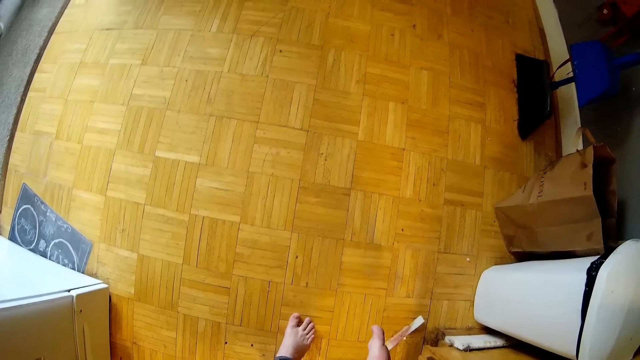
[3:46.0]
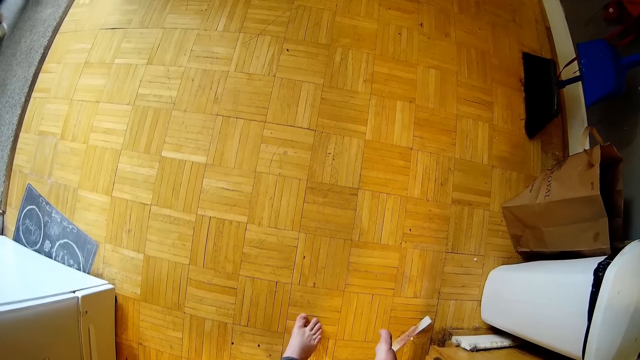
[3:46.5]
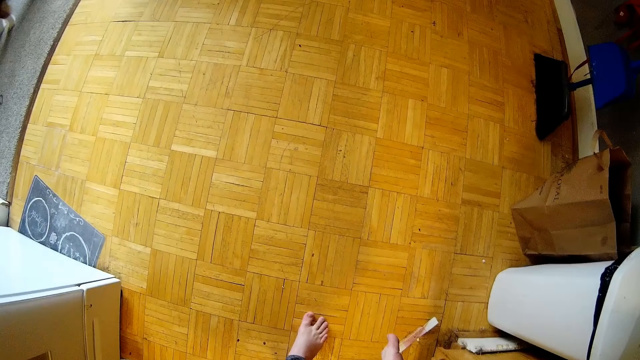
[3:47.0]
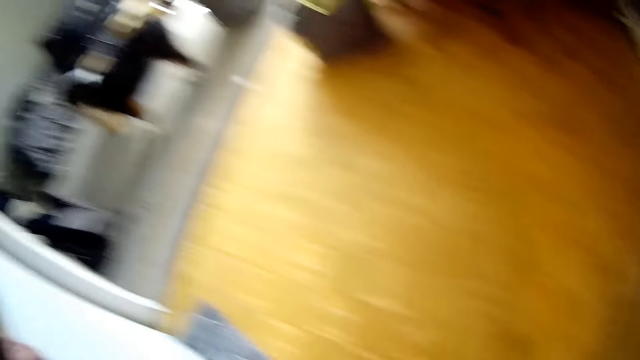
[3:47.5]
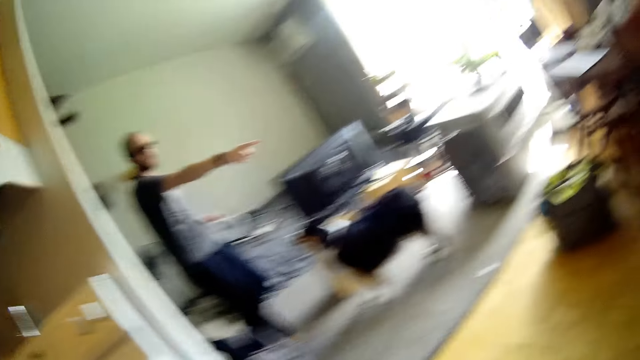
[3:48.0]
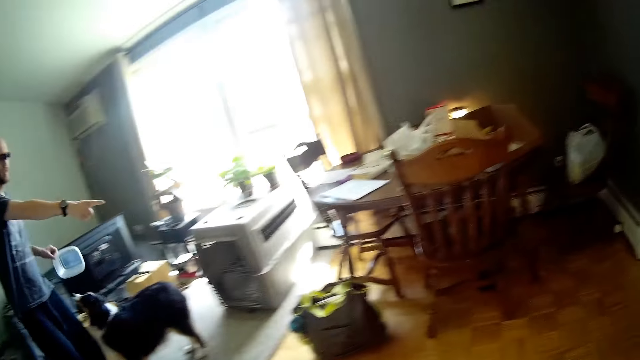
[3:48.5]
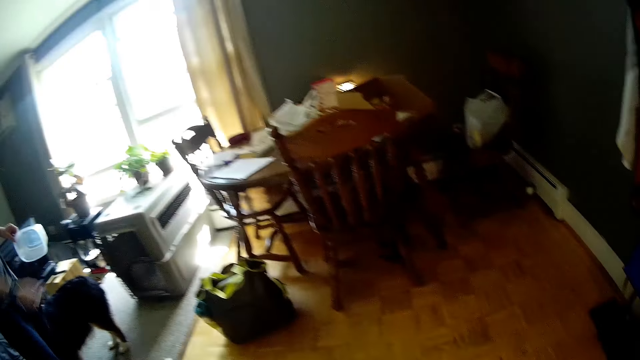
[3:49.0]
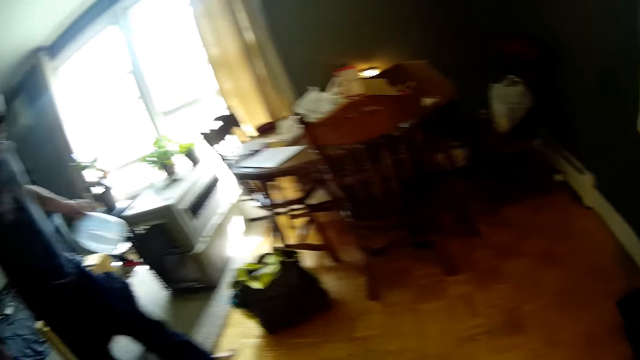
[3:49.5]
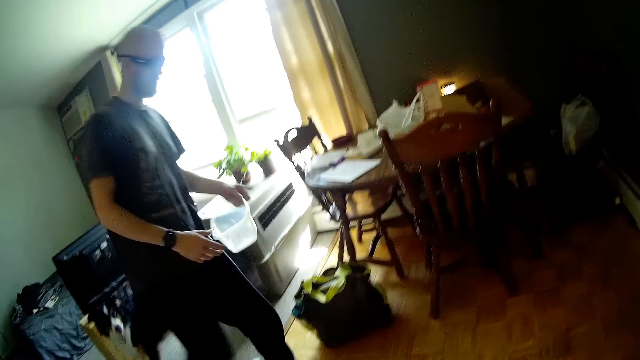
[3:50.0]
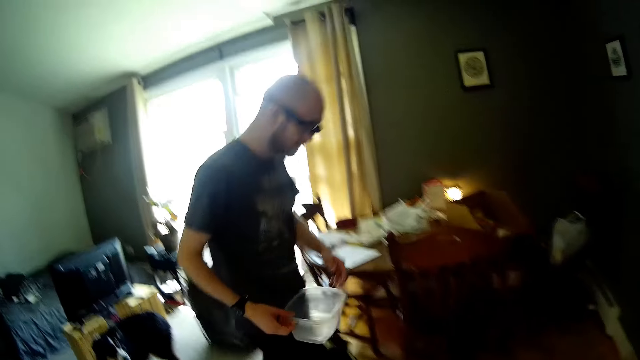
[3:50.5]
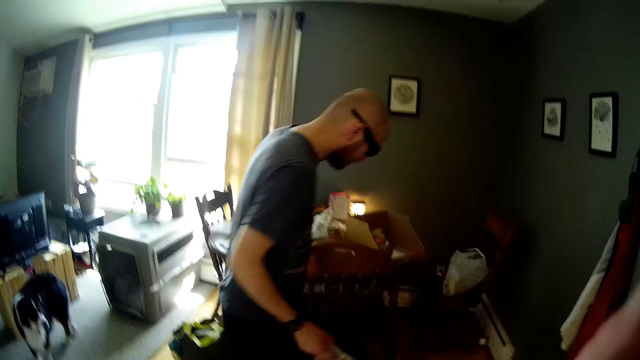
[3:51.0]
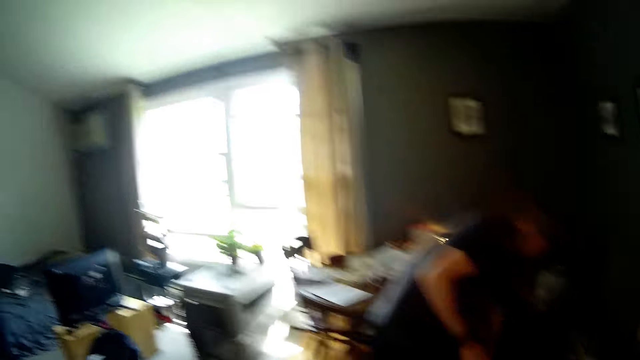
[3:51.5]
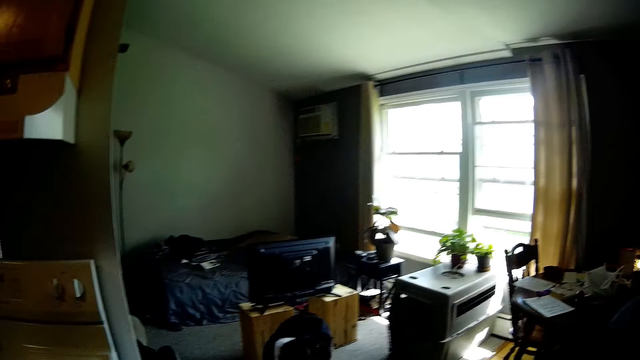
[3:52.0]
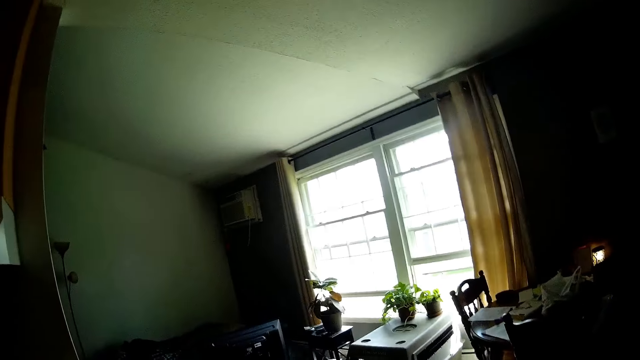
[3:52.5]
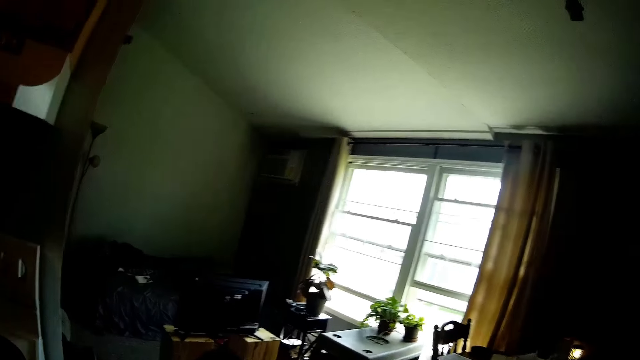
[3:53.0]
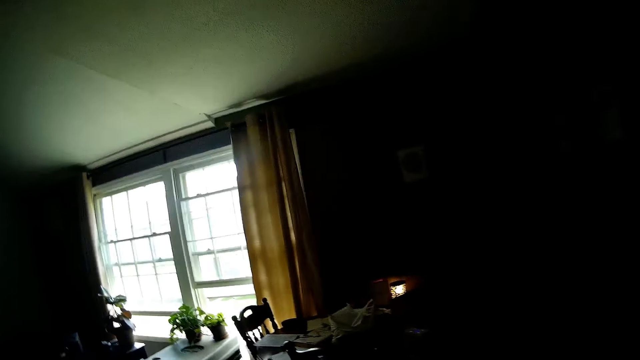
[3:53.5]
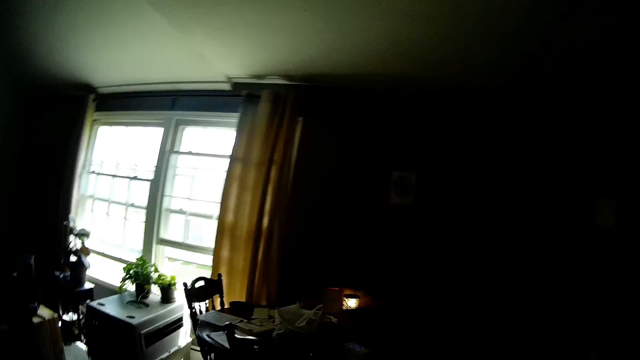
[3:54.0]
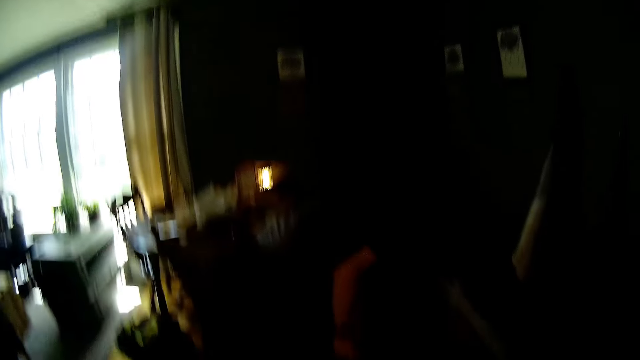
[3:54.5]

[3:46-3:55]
The man holds a container with his left hand. The camera wearer dialogues with the man. The man switches the container to his right hand. The man looks under the table.

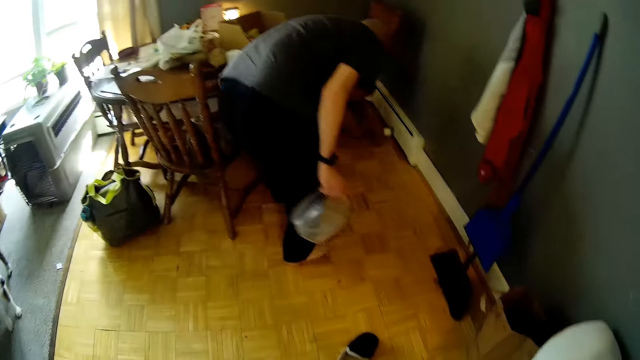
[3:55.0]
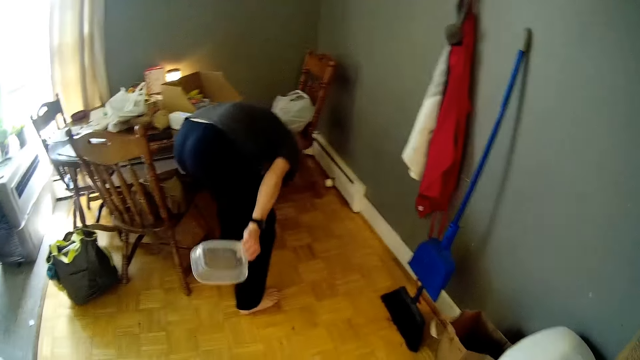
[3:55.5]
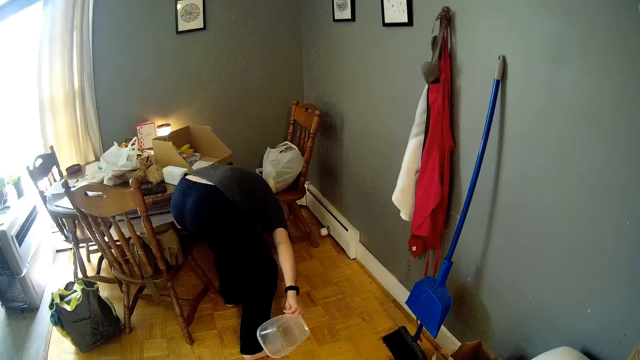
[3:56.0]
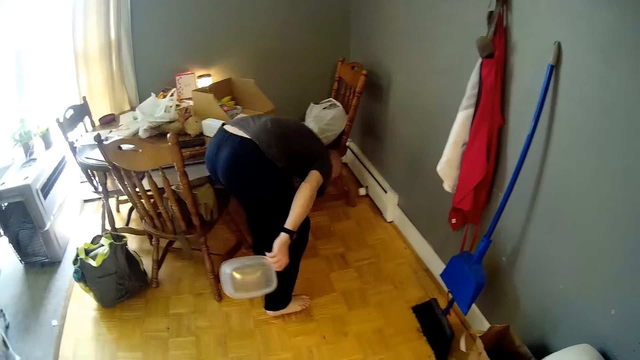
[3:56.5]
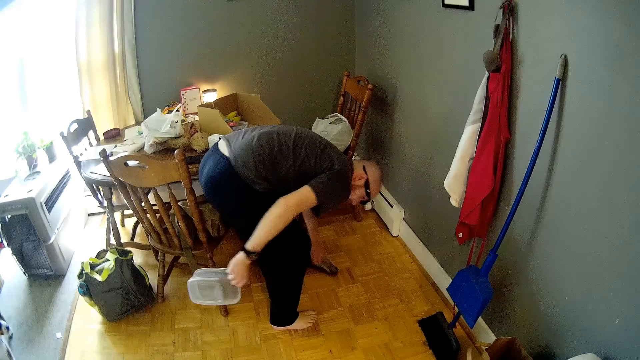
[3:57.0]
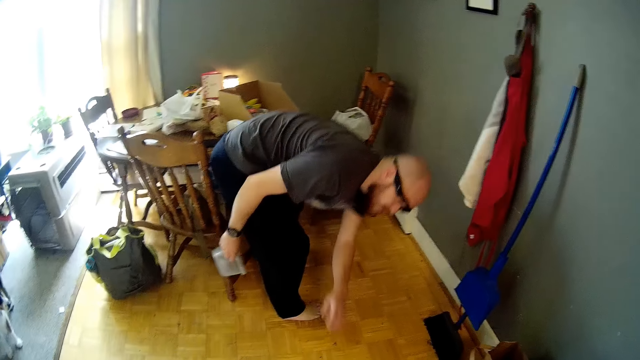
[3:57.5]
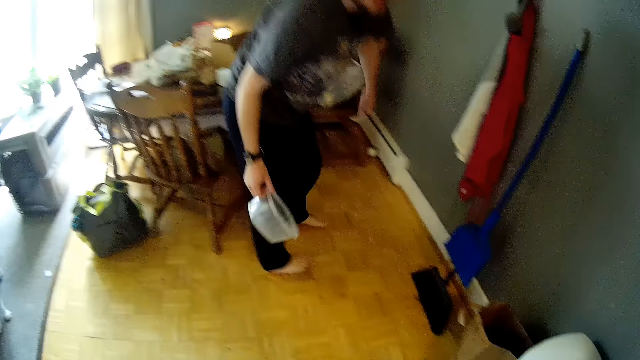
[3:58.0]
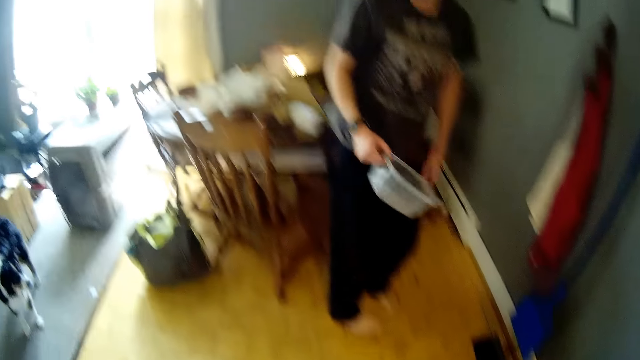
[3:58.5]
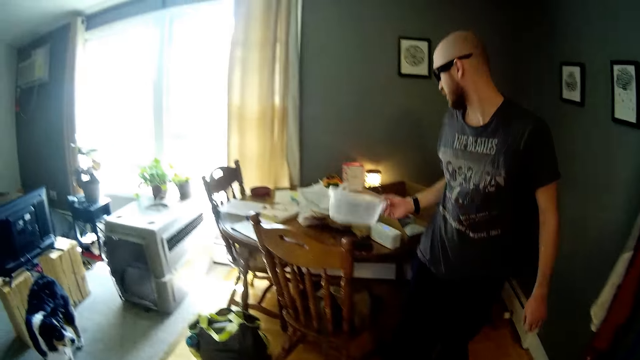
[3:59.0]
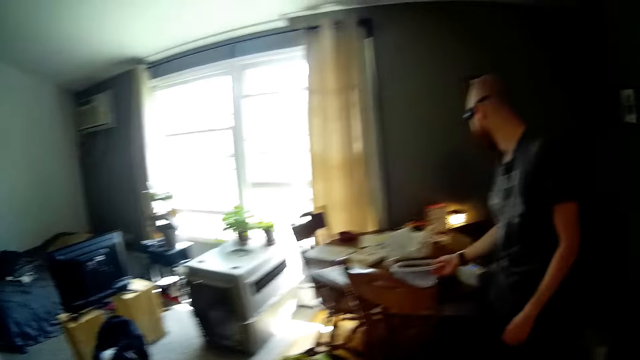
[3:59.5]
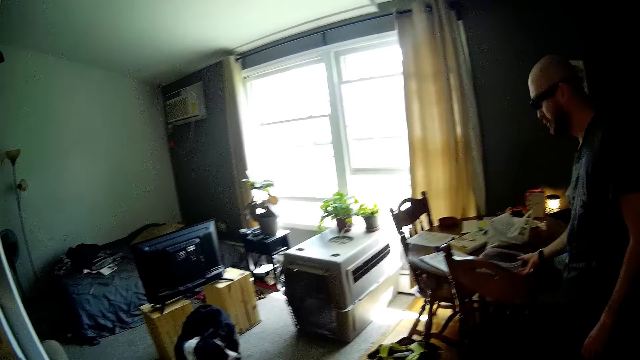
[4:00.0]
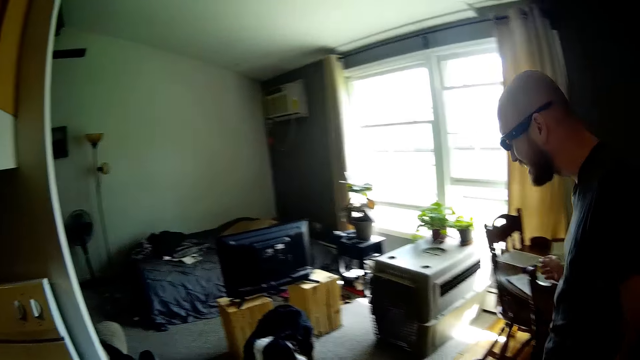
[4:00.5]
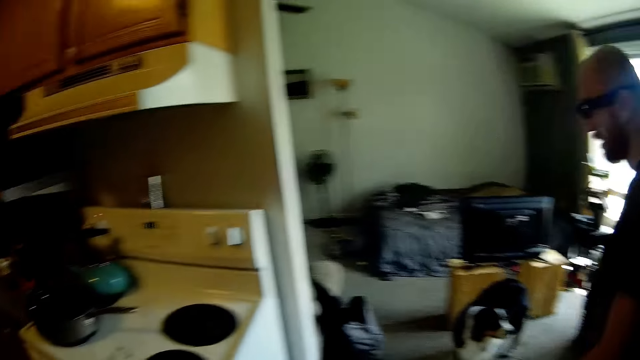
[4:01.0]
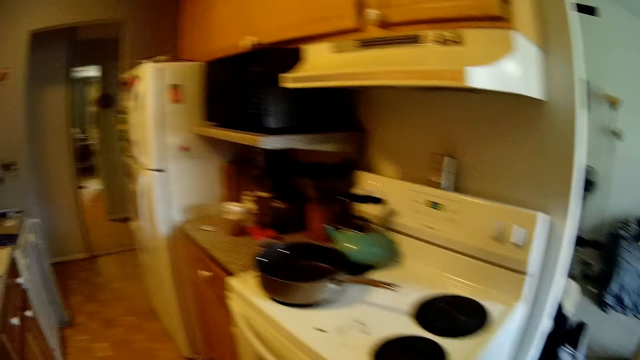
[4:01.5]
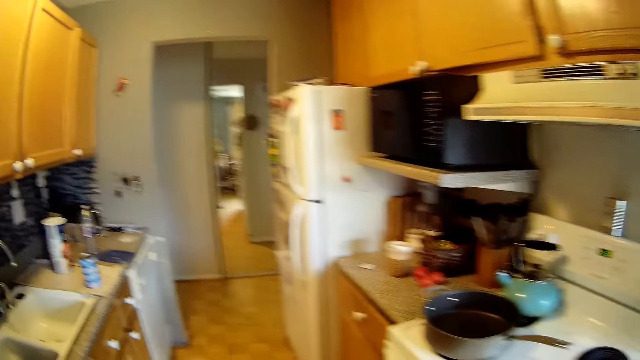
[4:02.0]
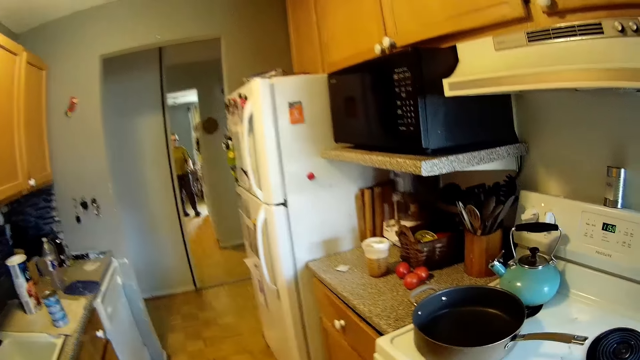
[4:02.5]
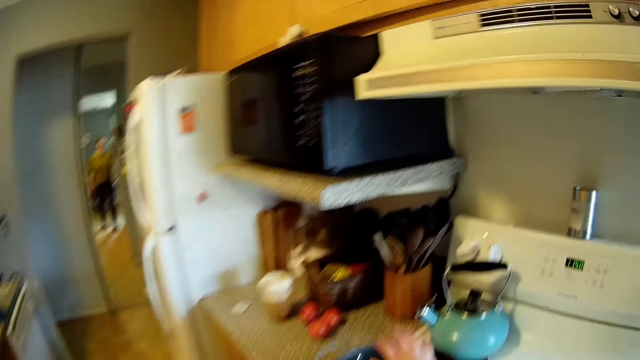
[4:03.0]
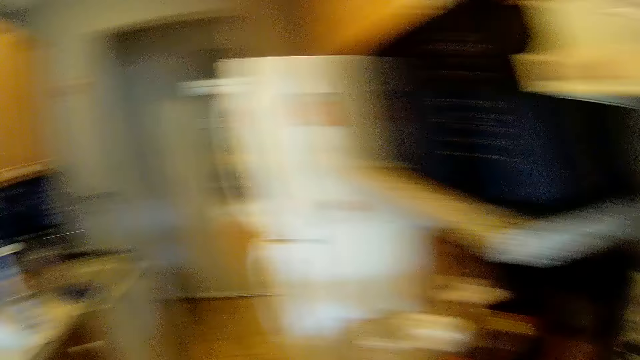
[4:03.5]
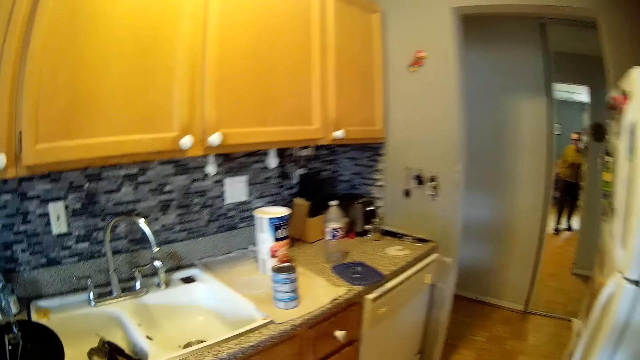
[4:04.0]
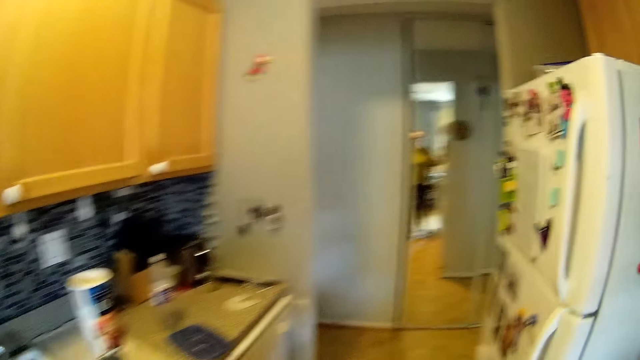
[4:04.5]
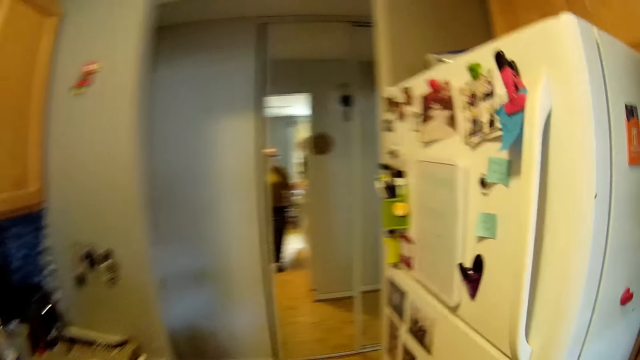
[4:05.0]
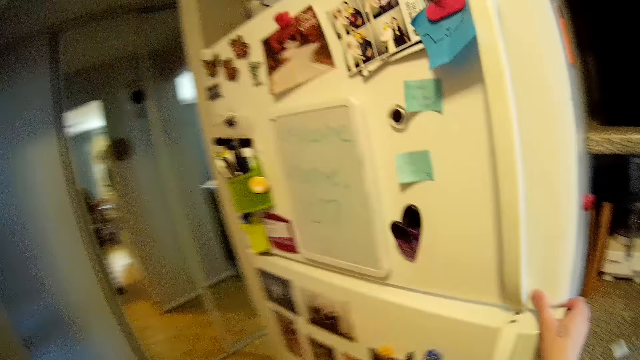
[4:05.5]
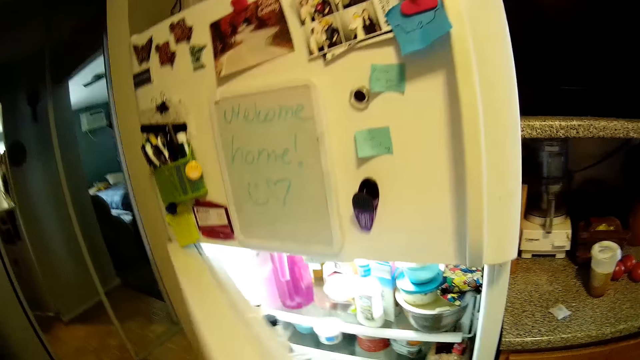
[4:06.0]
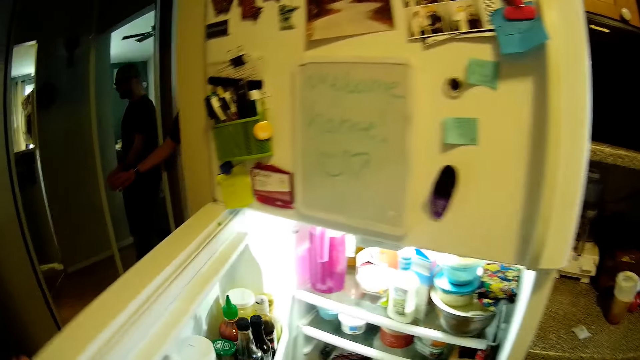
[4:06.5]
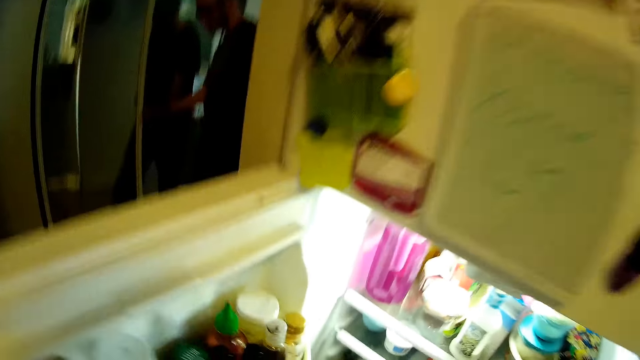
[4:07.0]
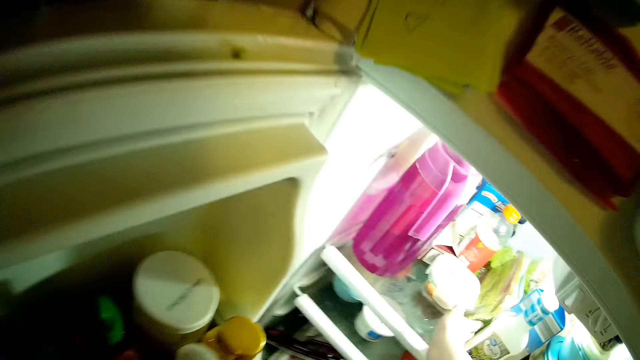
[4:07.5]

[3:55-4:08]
The man moves a shoe on the floor with his left hand, picks up the shoe, and throws the shoe to the camera wearer. The man drops the container in his right hand on the table. The camera wearer picks up a cooking pot. She opens the fridge with her right hand.
